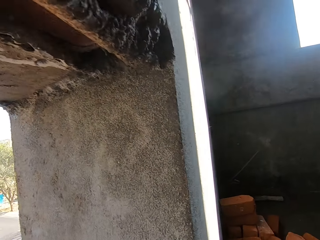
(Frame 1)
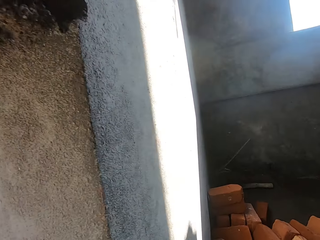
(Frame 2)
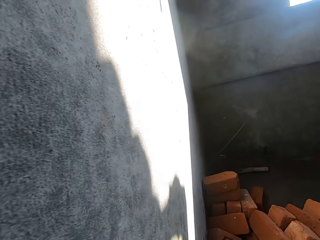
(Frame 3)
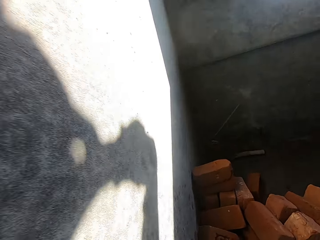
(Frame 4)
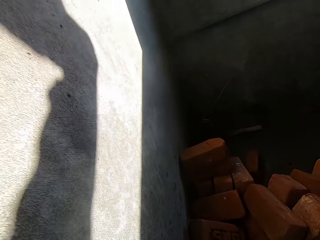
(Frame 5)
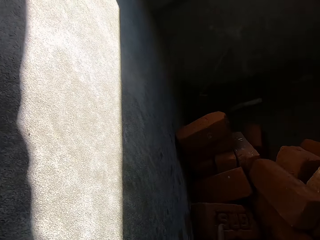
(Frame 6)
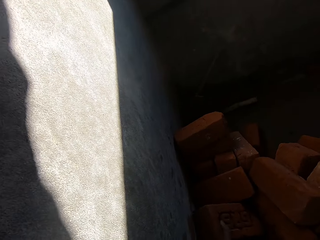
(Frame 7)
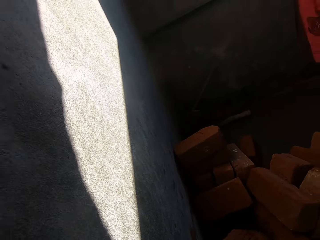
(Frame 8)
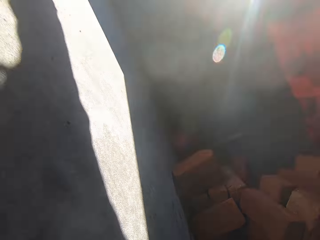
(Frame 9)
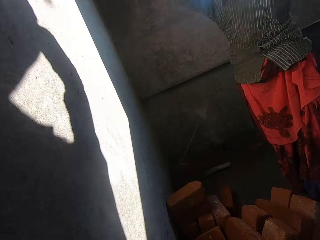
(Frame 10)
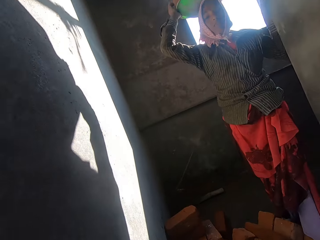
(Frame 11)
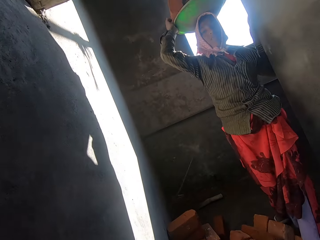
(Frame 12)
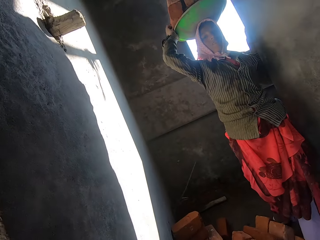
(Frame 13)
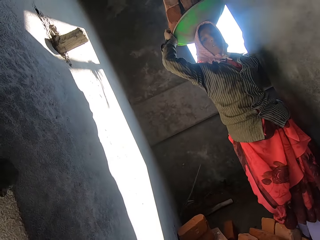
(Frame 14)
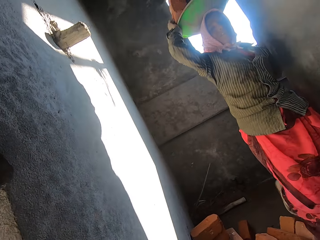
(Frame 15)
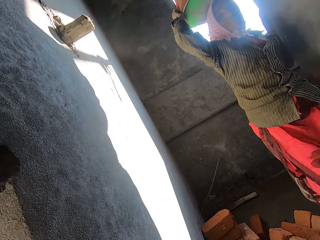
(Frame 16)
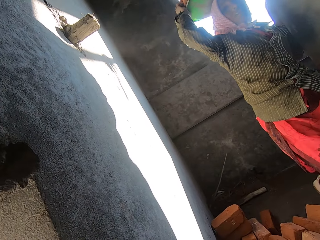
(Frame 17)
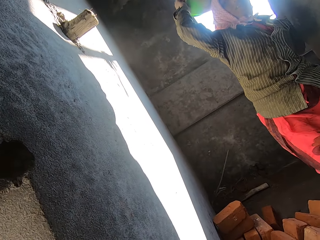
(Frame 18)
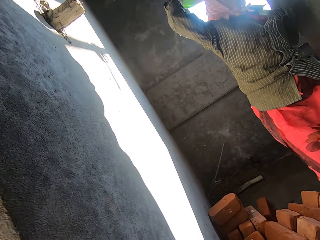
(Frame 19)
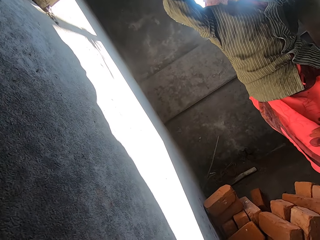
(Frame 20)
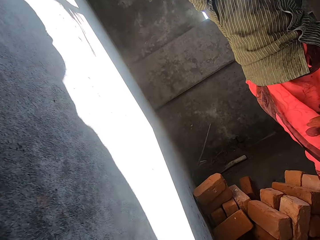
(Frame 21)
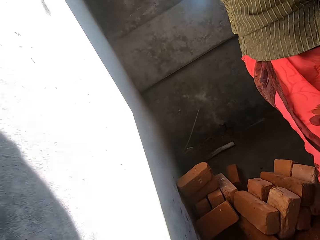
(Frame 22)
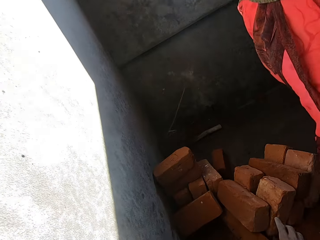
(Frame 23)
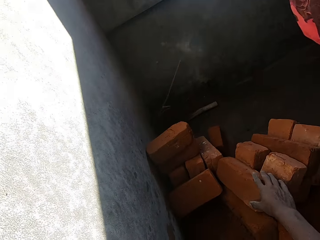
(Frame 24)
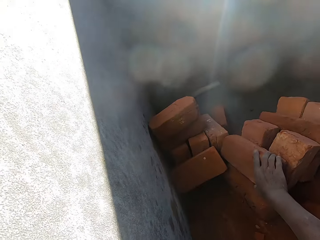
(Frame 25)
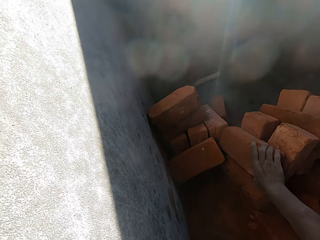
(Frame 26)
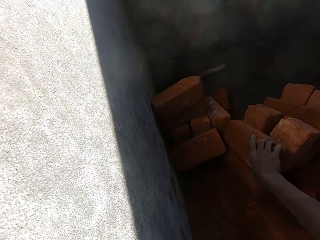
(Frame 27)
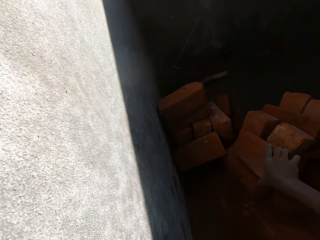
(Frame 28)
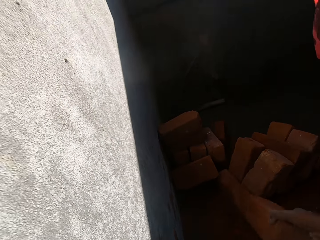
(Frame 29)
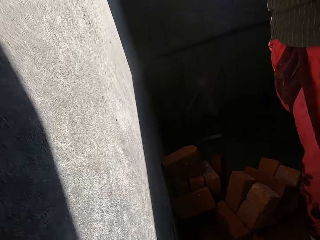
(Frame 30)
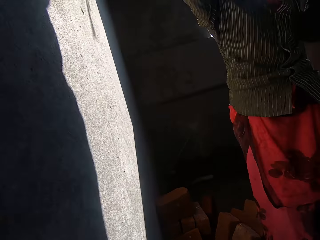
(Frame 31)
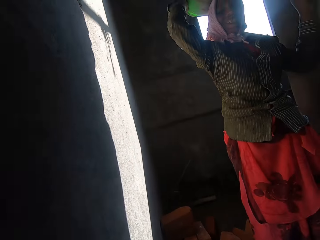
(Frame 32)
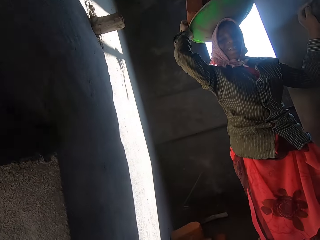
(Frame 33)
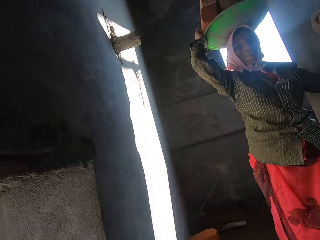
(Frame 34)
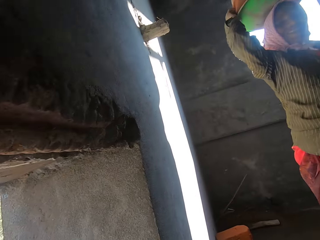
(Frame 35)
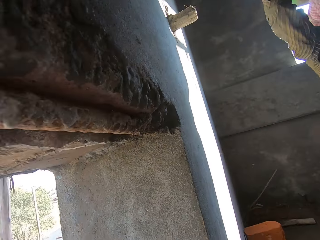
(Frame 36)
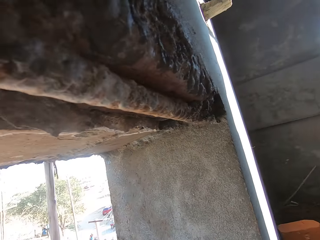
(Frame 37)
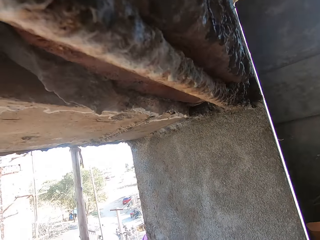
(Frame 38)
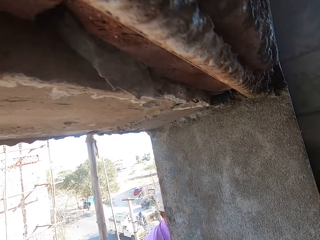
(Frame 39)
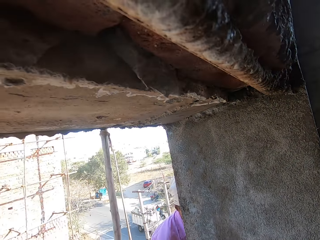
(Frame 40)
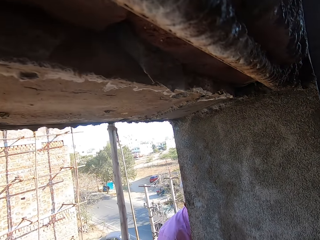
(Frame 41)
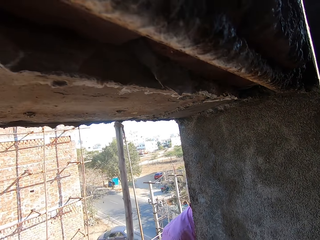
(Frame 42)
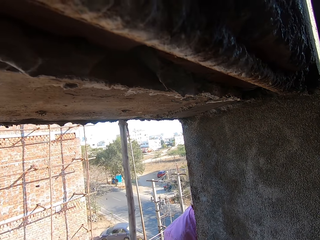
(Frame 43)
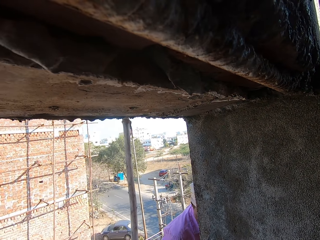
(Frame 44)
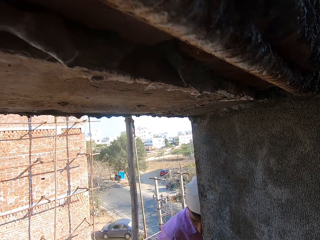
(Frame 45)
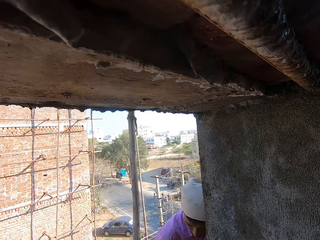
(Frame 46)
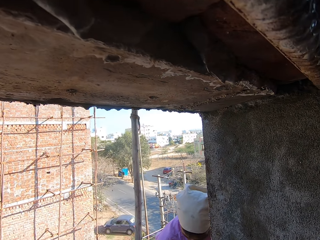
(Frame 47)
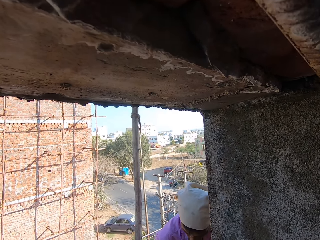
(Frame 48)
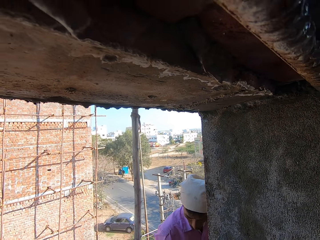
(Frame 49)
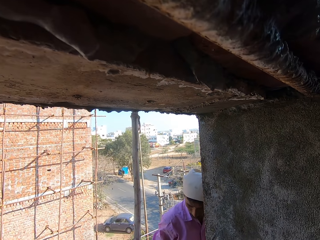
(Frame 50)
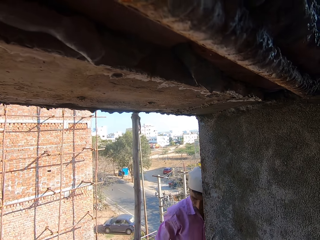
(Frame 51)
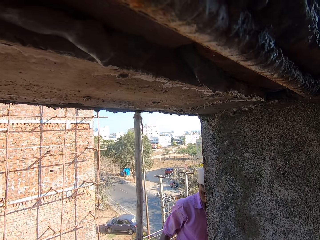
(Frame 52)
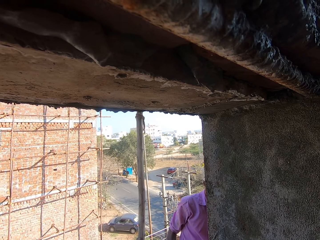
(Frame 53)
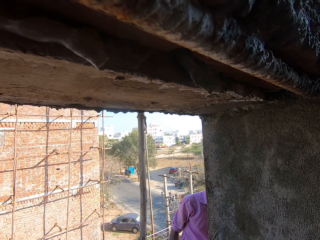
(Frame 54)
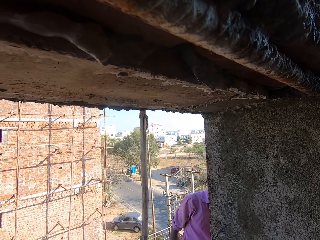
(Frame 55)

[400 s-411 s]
The camera wearer picks a brick with his right hand. He talks to a person. He picks a brick with his right hand.

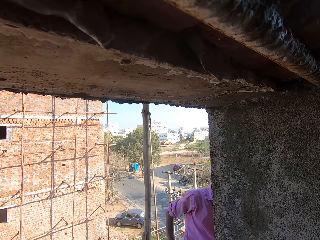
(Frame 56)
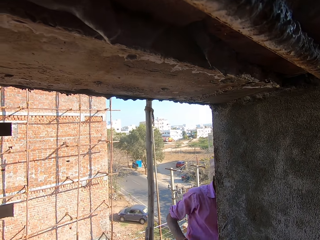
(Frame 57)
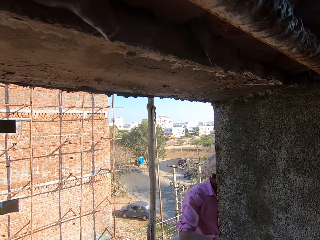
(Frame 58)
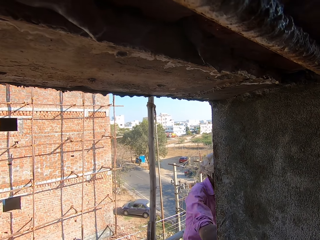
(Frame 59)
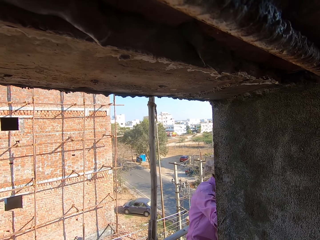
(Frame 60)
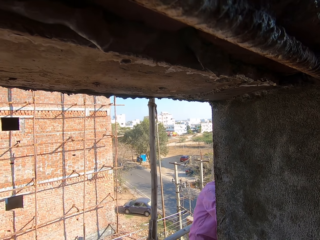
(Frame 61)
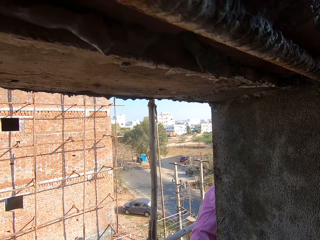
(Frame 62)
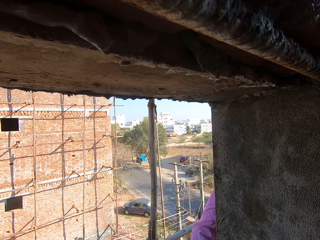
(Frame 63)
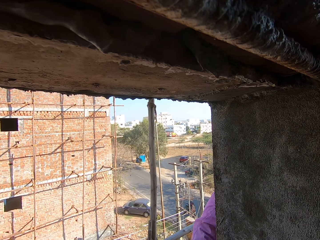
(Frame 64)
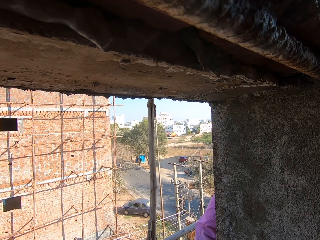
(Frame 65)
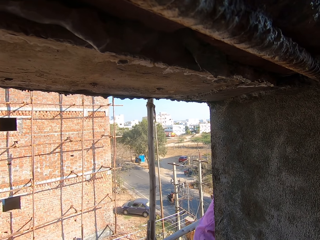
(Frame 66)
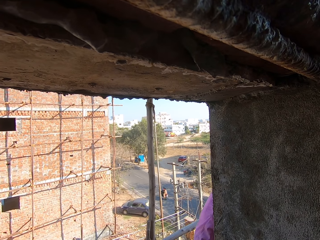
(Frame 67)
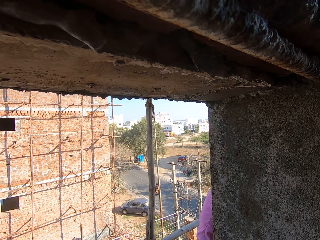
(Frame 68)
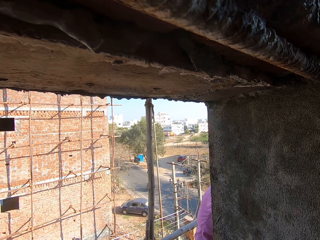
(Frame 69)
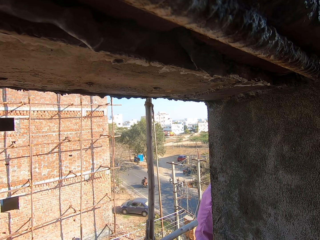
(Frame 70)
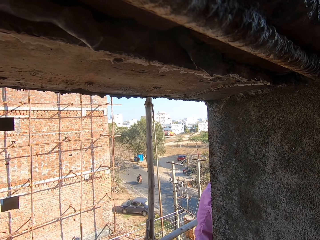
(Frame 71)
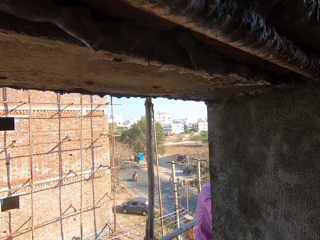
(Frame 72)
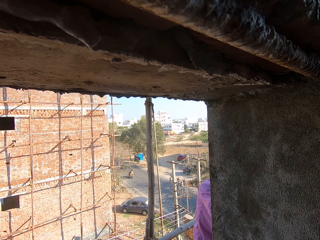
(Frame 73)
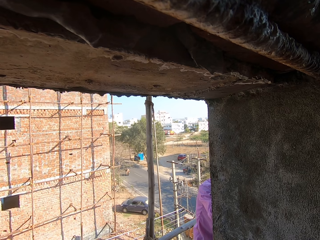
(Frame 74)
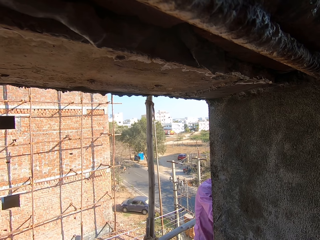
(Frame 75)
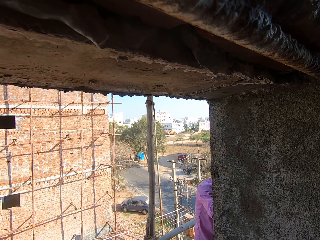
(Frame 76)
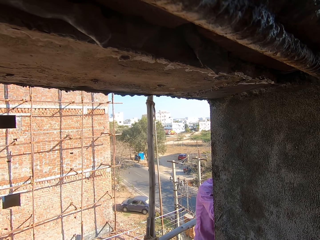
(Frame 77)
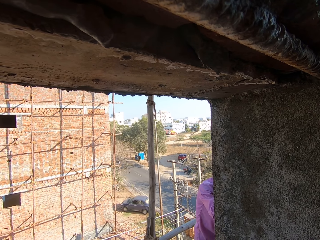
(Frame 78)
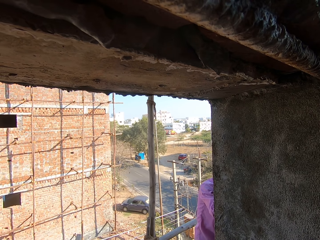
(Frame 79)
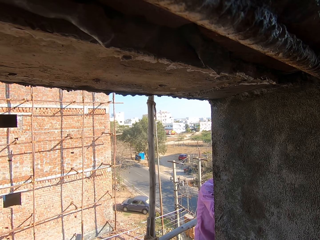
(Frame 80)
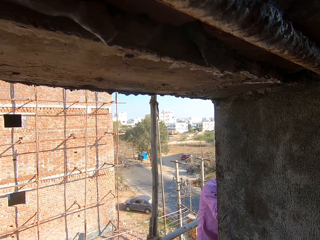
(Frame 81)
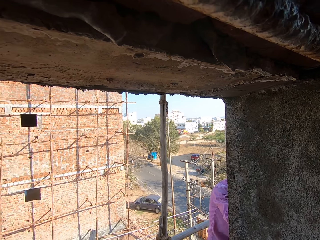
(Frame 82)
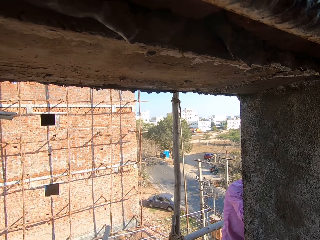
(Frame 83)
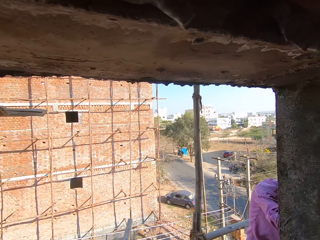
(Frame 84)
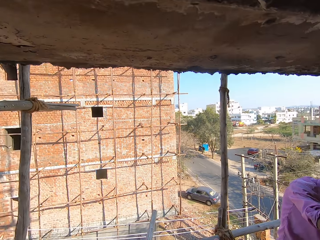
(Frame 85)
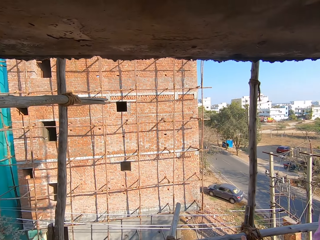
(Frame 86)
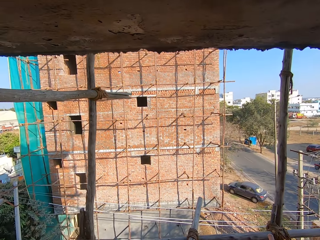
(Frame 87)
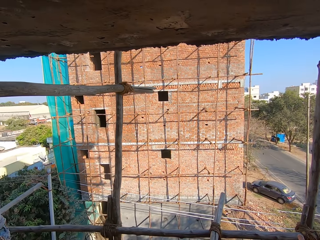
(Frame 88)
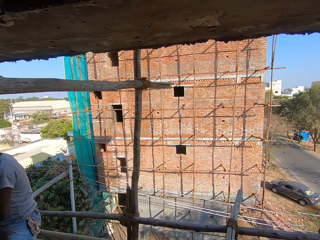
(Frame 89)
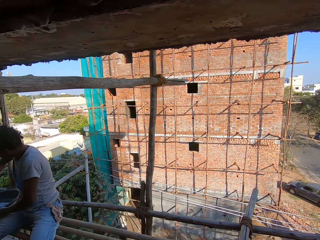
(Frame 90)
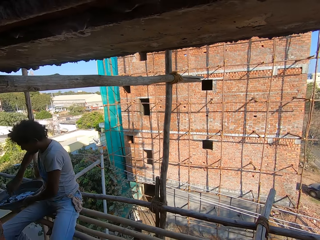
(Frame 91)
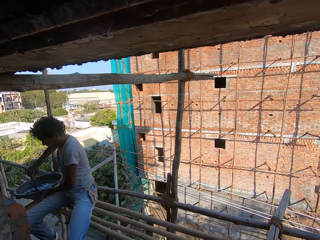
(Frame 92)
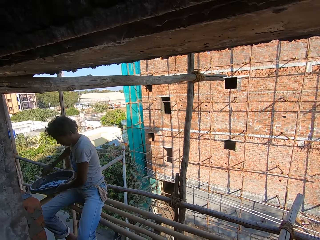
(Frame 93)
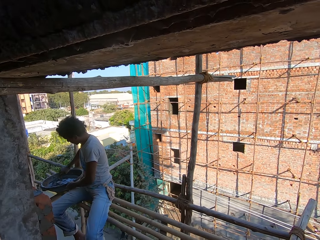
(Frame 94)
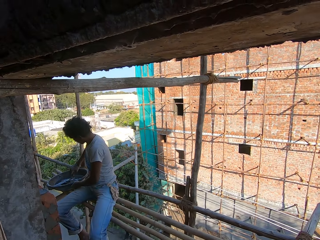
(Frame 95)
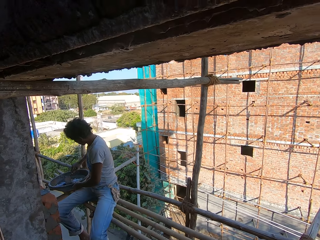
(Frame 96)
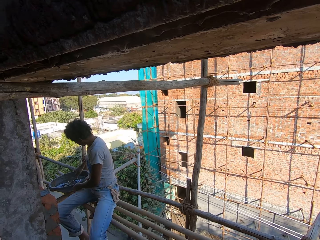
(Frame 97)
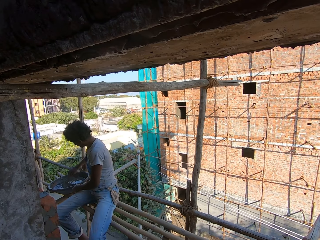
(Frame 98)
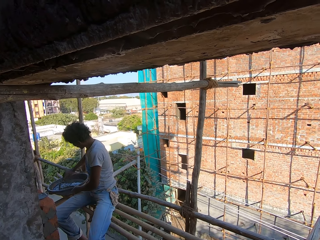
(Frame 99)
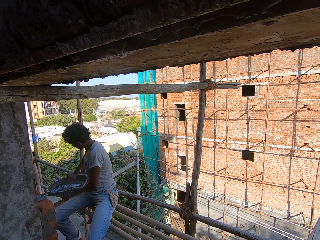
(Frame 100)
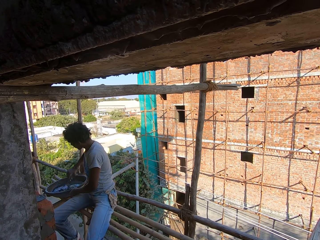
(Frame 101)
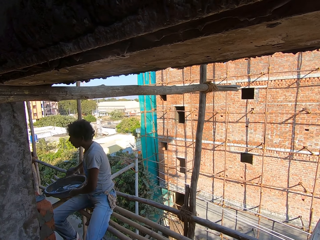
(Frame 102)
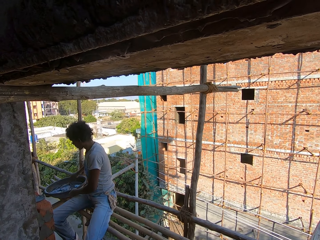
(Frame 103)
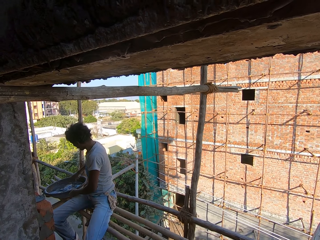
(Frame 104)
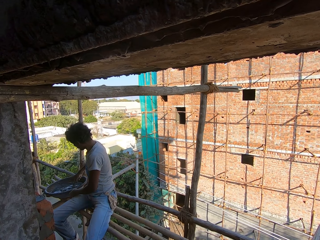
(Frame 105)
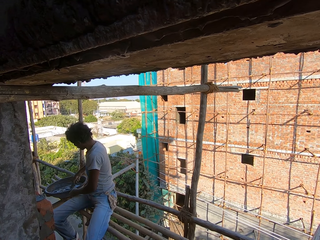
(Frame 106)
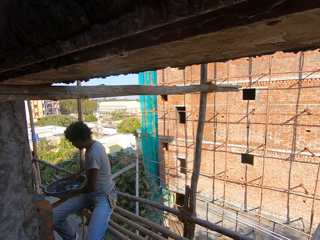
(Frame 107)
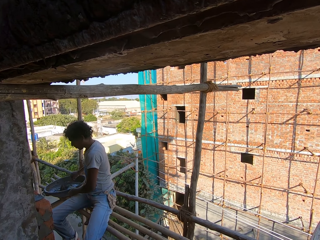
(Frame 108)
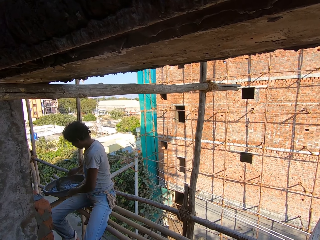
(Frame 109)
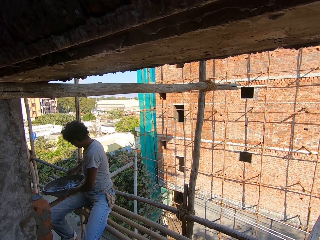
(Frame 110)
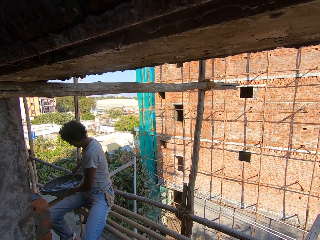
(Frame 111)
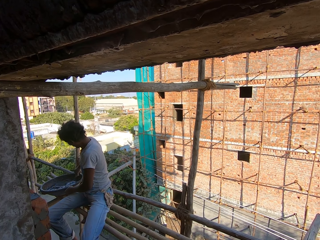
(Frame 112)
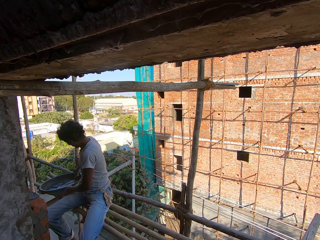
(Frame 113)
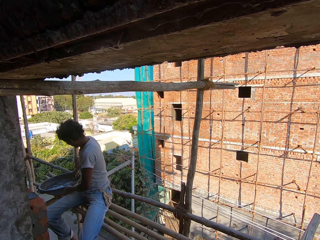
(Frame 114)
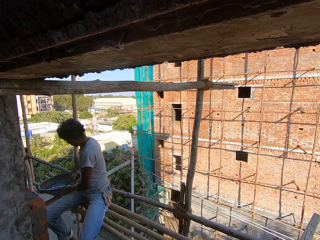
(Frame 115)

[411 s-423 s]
The camera wearer looks around. They talk to a man. The man stirs cement in a basin.
